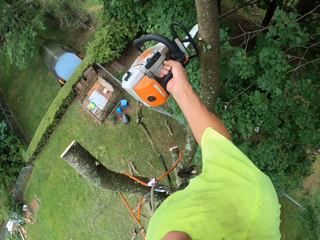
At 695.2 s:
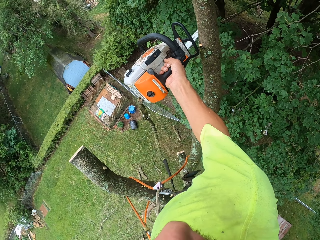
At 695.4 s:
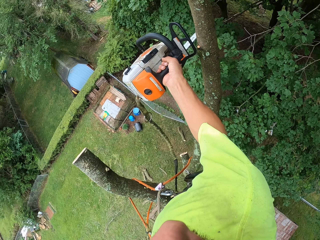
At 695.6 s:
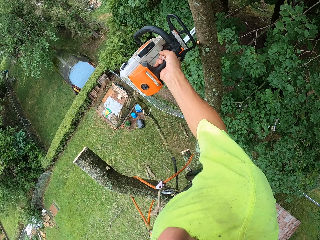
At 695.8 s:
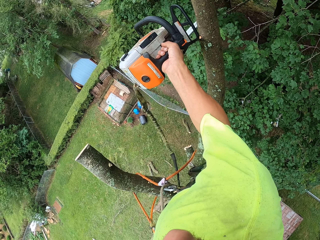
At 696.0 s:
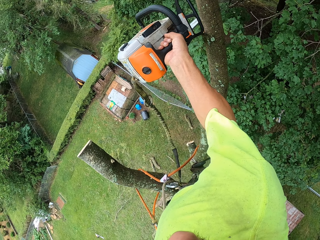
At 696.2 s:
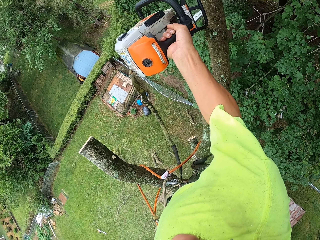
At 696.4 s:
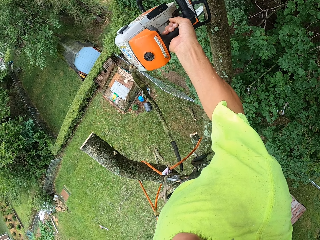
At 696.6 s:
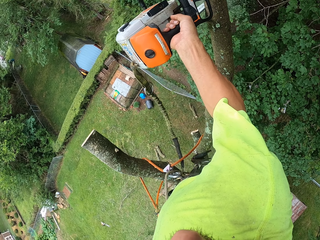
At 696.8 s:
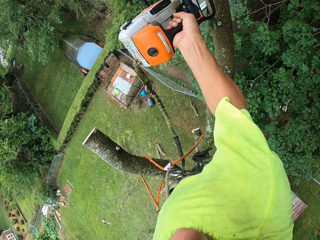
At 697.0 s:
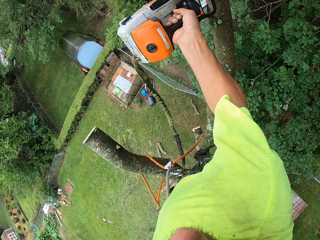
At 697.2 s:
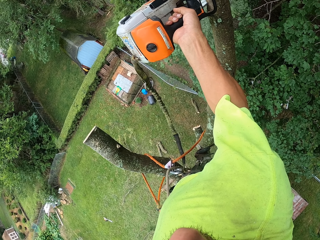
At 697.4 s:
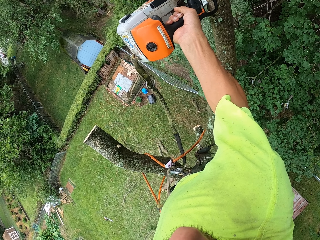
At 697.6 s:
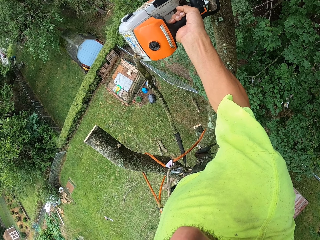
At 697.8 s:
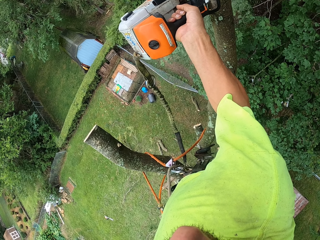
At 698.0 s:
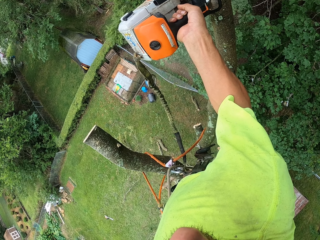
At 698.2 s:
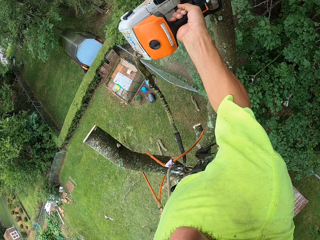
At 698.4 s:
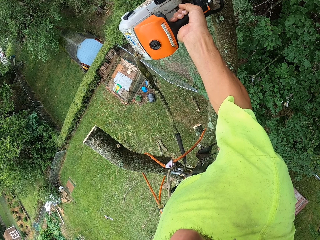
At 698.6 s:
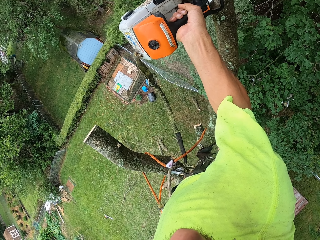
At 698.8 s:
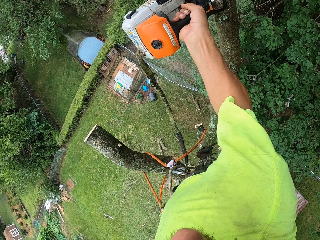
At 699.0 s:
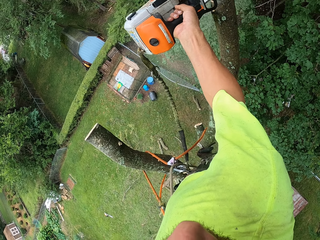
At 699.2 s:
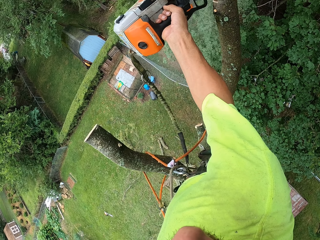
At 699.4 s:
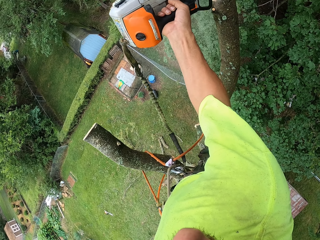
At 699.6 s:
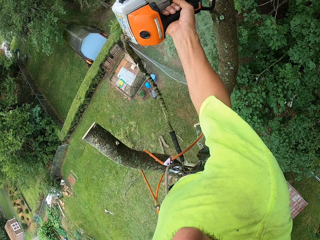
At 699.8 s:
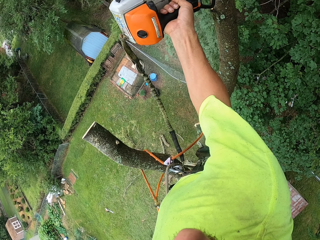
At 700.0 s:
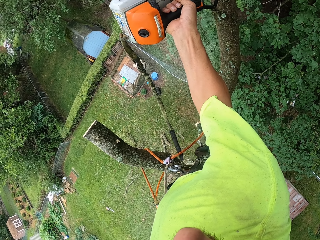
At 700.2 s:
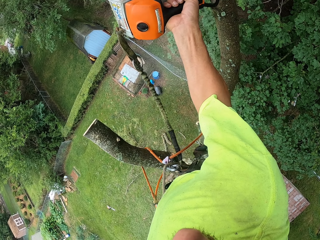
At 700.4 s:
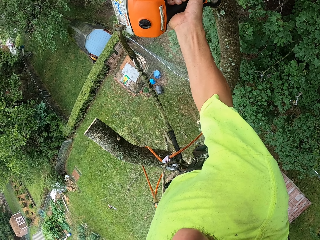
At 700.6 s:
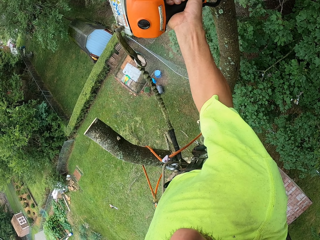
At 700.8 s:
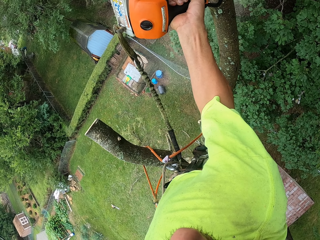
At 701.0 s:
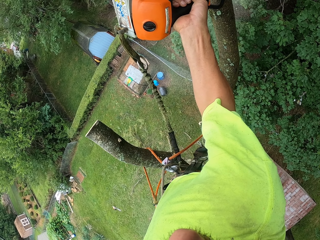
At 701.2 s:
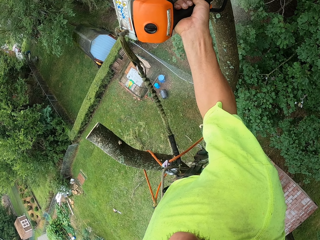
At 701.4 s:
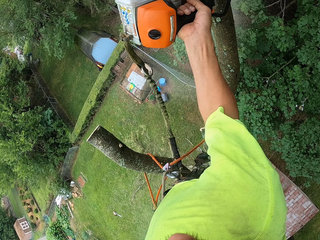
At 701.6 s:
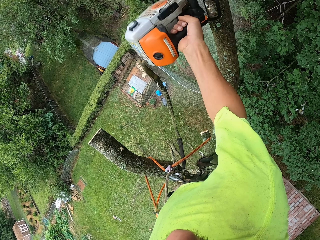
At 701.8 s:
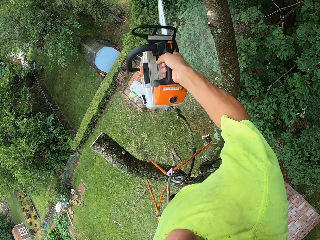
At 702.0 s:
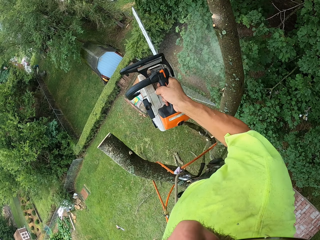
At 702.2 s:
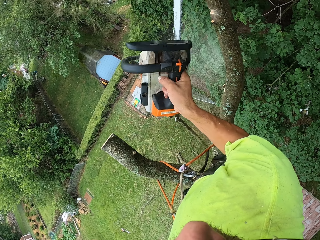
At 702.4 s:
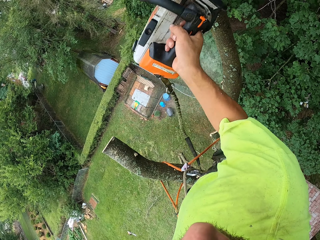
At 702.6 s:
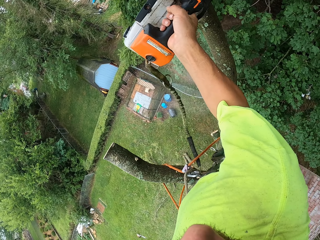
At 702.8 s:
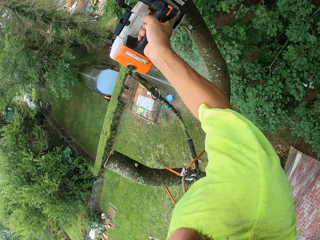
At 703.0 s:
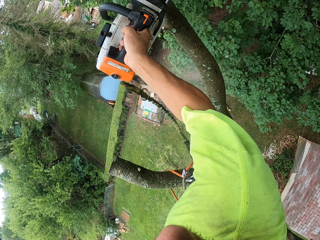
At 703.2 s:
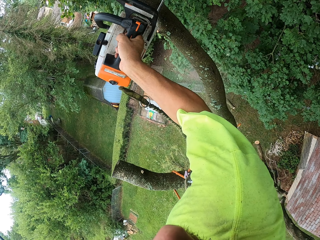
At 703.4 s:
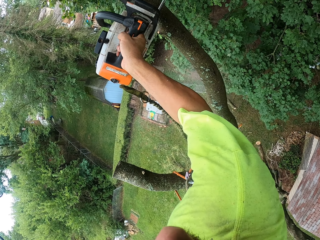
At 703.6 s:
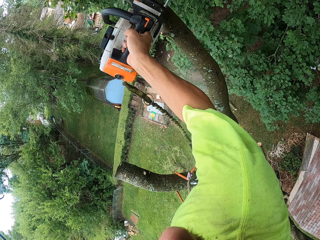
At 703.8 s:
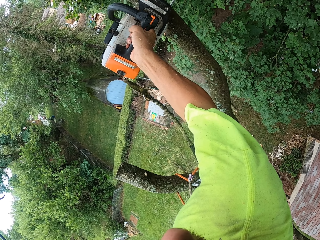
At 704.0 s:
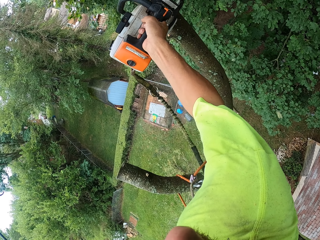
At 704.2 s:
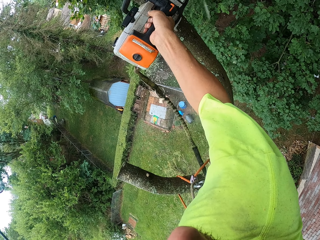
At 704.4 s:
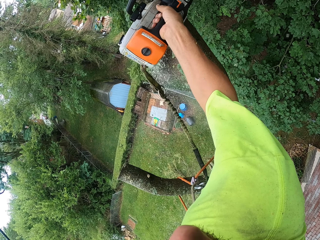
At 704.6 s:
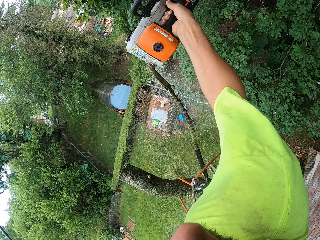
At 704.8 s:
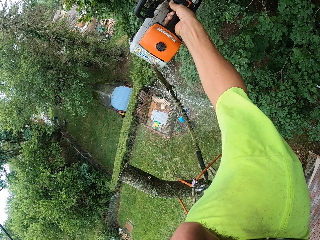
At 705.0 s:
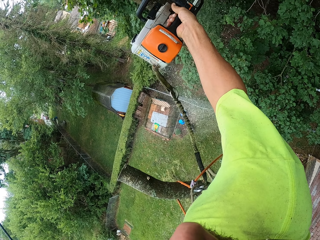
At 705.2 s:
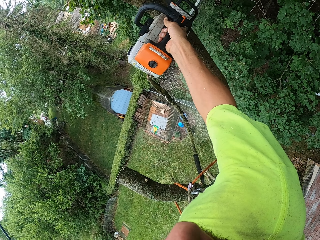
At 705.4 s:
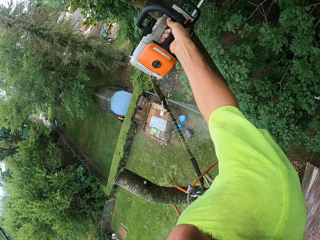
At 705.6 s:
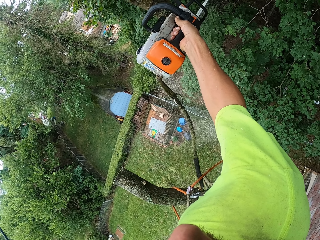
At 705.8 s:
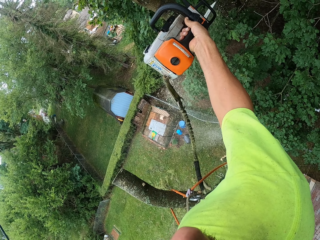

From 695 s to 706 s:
The camera wearer cuts the branch.

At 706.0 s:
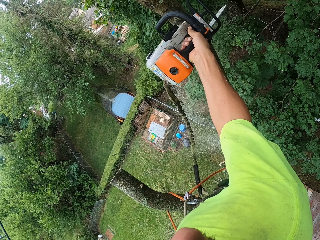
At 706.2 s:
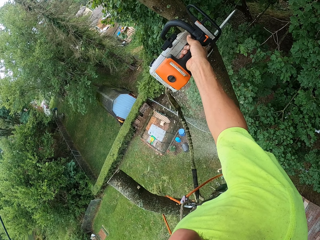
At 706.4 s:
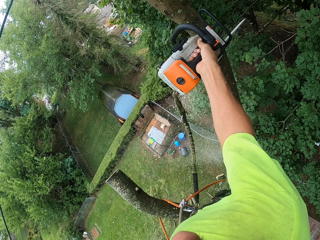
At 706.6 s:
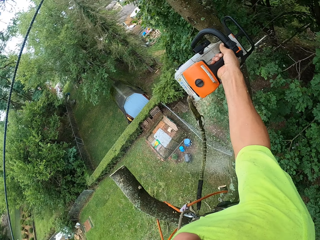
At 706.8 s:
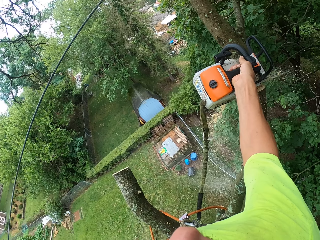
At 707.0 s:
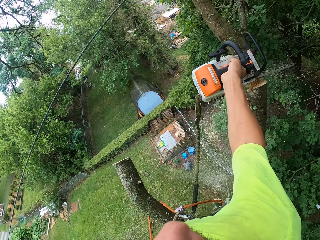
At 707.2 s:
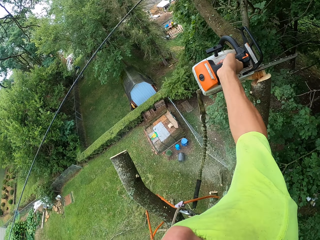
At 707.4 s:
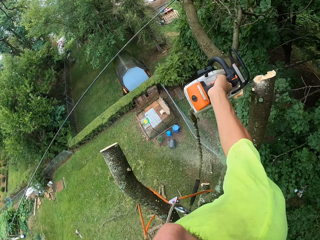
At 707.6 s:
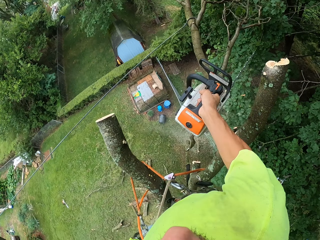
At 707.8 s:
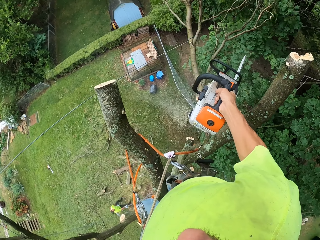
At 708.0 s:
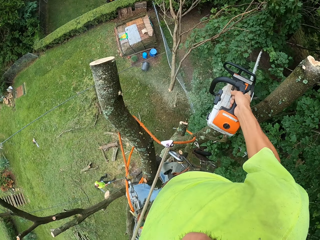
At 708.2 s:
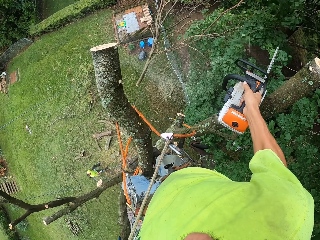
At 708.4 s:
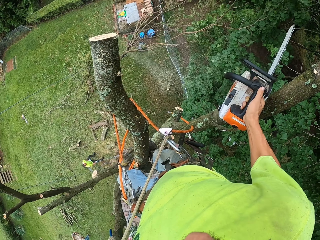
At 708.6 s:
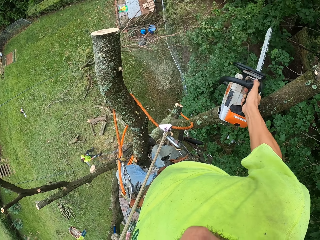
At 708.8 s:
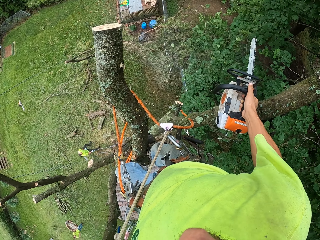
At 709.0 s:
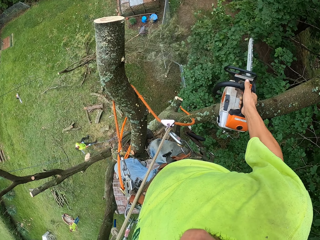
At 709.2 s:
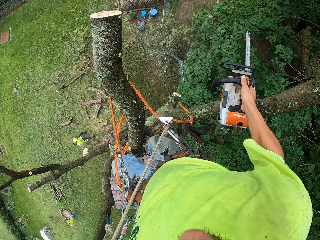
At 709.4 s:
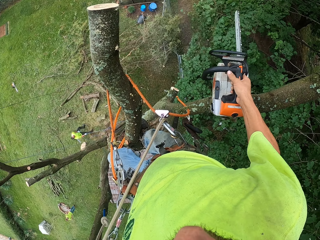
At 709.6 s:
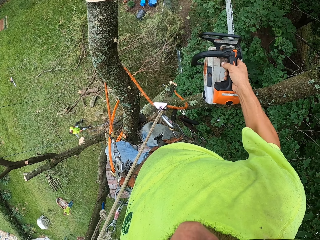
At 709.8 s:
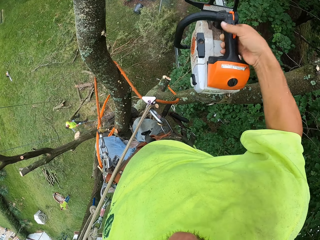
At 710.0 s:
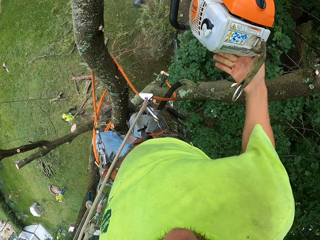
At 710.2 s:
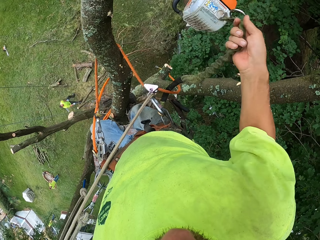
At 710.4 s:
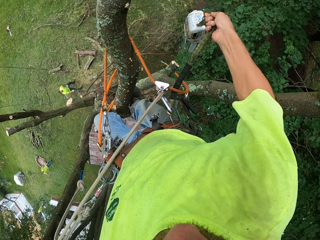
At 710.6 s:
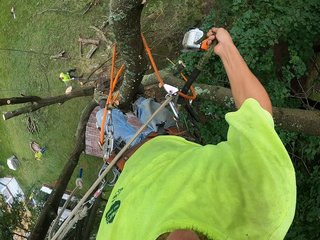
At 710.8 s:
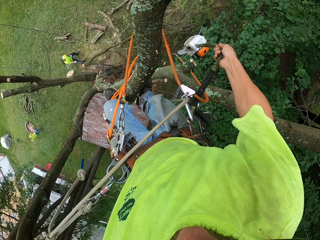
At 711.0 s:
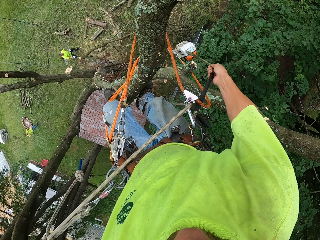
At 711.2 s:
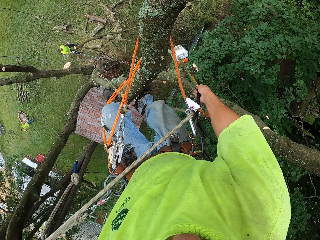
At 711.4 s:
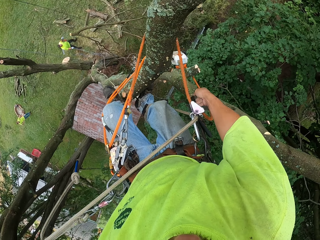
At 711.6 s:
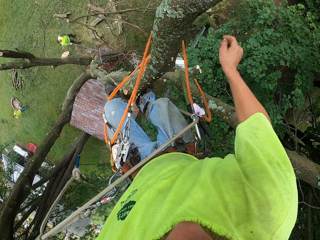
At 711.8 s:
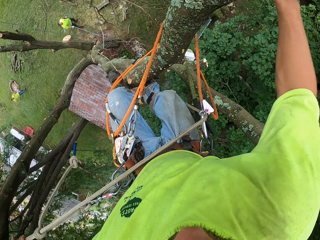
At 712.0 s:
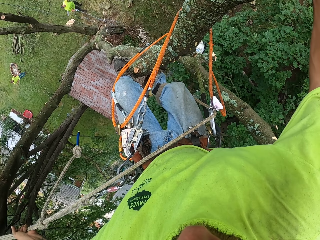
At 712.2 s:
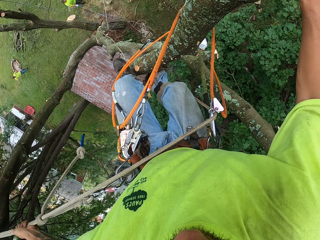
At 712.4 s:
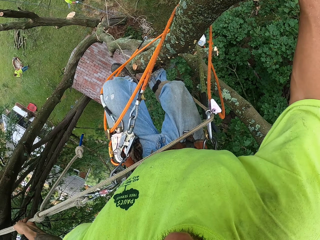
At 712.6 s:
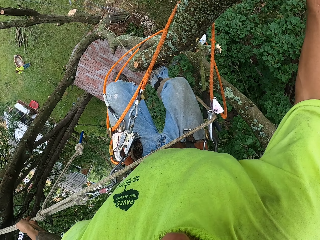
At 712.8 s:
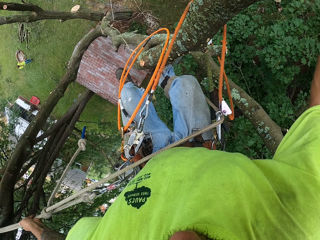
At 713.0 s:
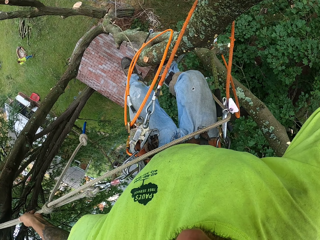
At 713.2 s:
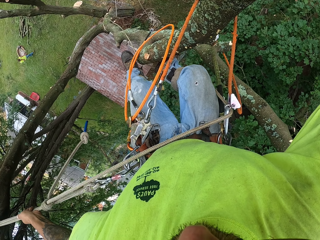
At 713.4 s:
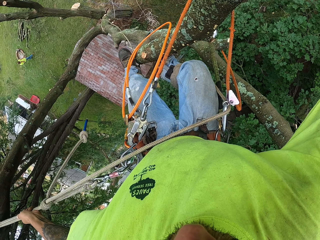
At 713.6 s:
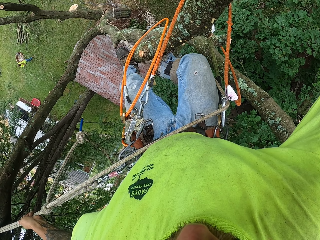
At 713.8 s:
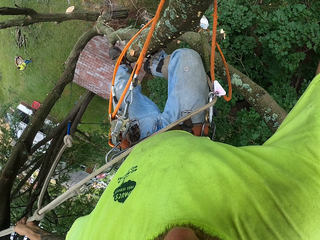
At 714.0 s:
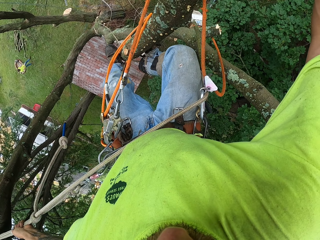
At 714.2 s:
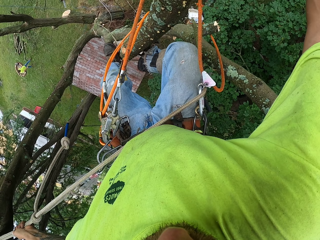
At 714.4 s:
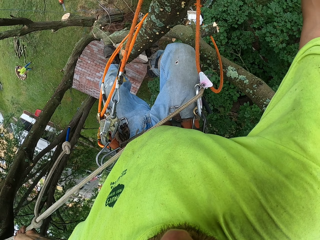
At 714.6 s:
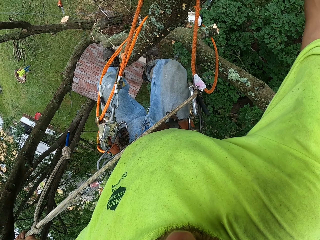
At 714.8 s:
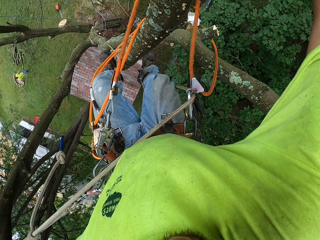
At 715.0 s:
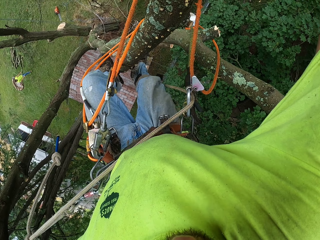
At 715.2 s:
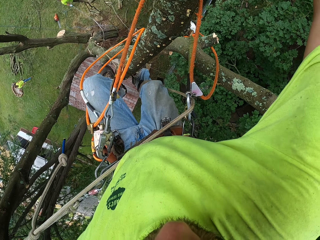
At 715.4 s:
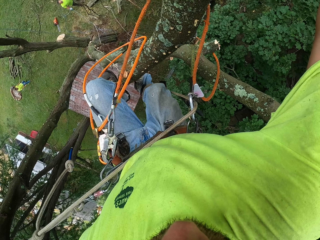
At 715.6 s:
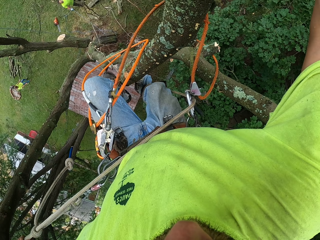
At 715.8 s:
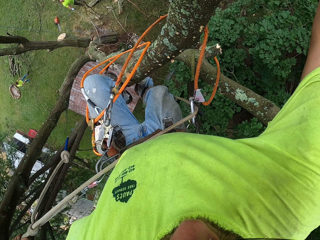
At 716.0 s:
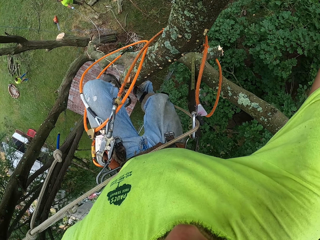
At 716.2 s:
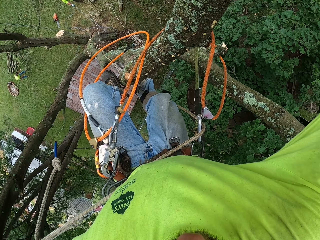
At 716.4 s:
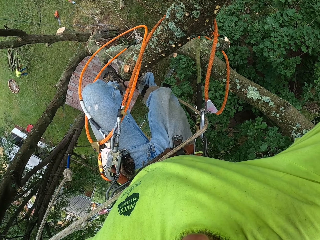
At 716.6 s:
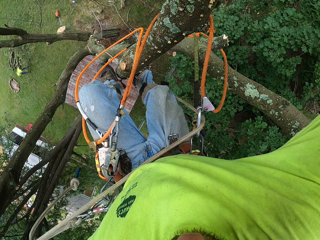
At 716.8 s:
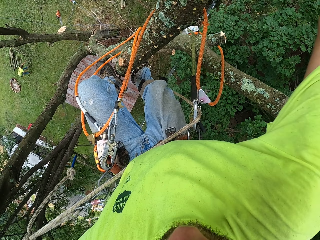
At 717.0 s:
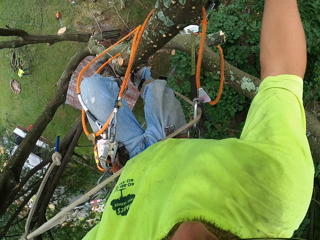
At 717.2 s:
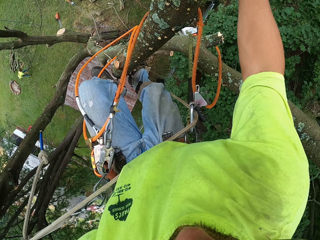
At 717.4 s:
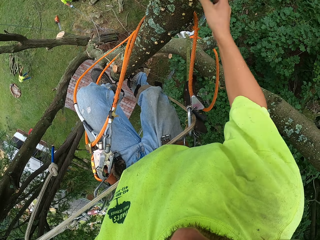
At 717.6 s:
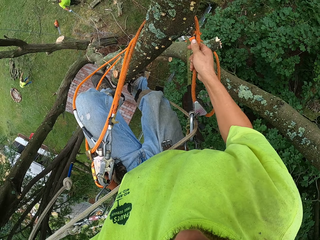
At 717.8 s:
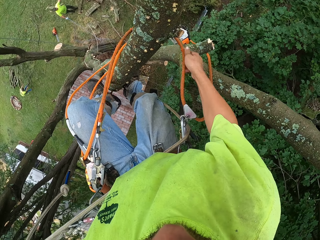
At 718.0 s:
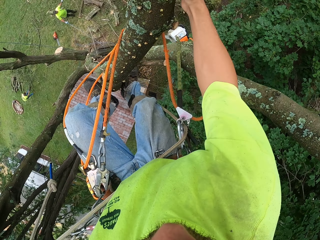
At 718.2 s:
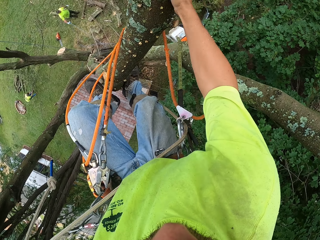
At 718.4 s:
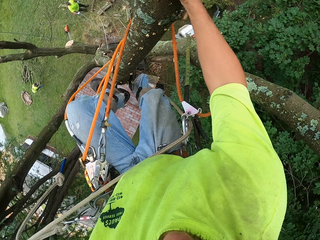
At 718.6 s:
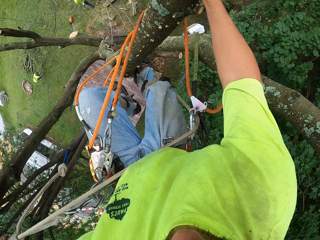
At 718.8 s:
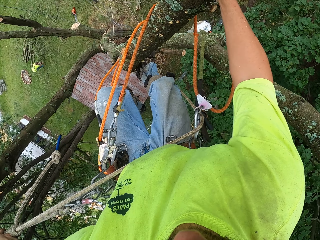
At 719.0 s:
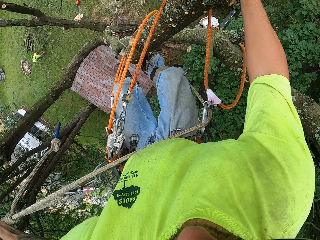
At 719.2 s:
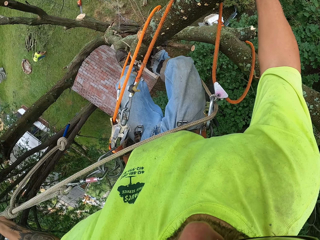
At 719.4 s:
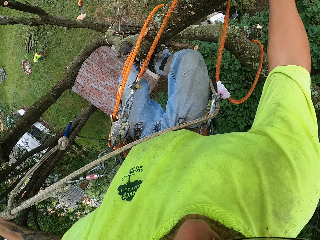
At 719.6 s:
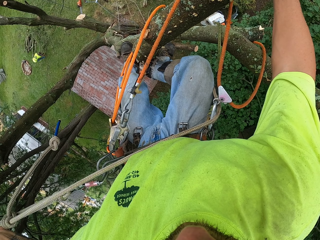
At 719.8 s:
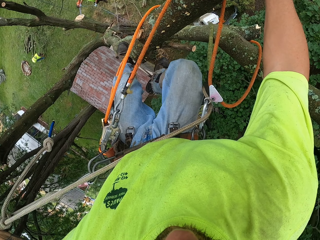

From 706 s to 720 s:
The camera wearer powers off the chain with his right thumb. He drops the chain saw hanging with the rope in his right hand. He descends the tree. He adjusts the climbing rope with his right hand.
